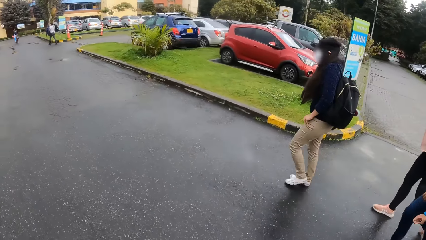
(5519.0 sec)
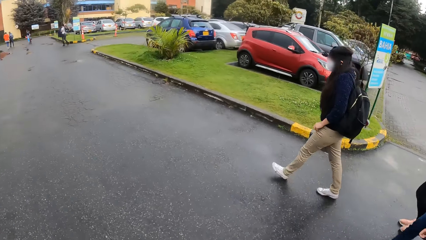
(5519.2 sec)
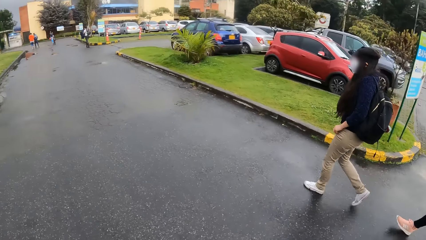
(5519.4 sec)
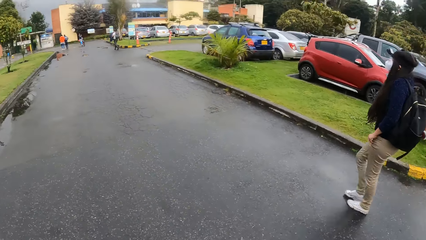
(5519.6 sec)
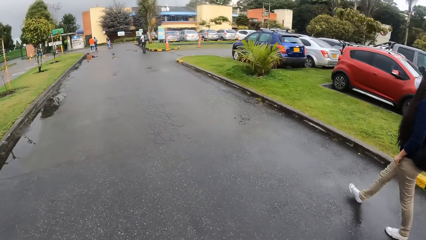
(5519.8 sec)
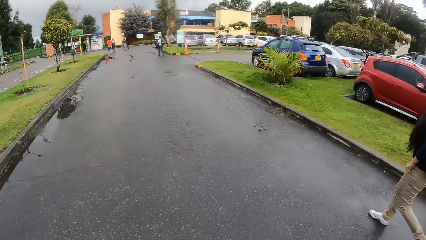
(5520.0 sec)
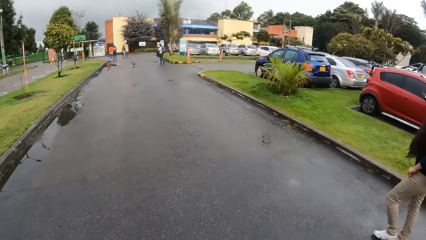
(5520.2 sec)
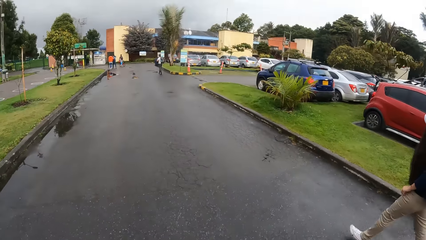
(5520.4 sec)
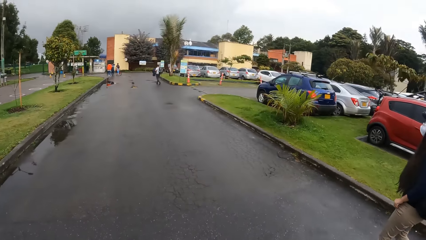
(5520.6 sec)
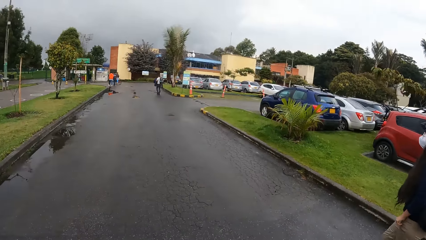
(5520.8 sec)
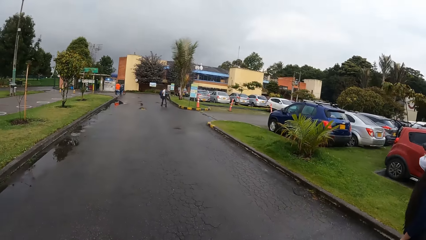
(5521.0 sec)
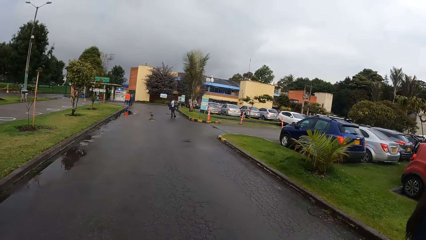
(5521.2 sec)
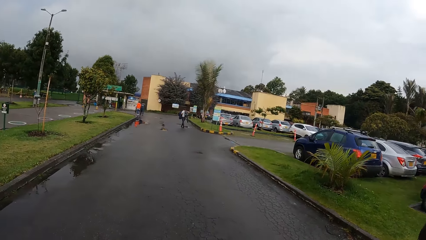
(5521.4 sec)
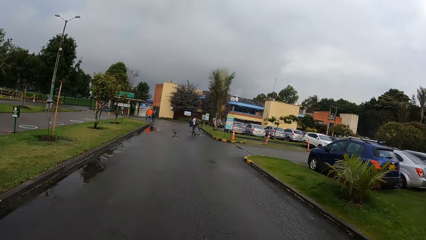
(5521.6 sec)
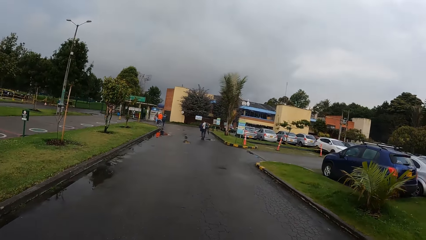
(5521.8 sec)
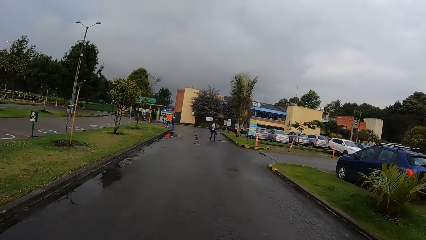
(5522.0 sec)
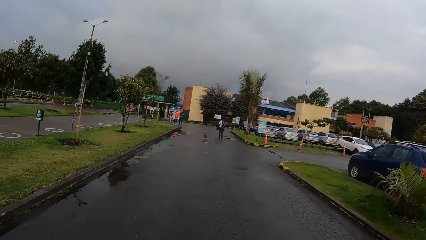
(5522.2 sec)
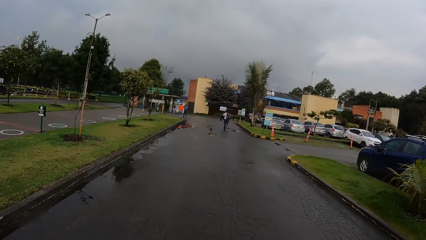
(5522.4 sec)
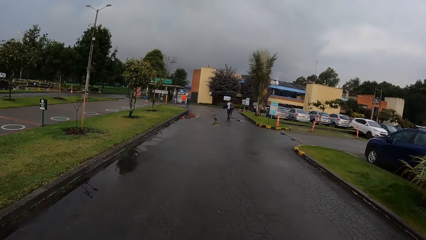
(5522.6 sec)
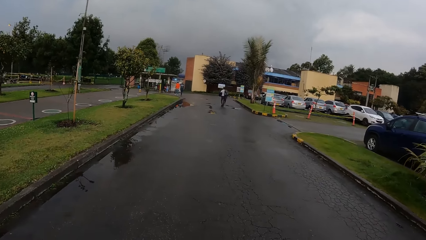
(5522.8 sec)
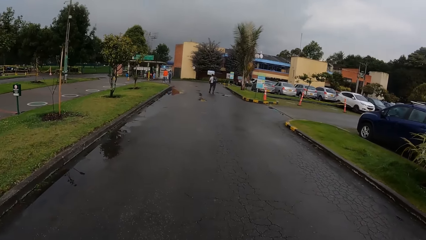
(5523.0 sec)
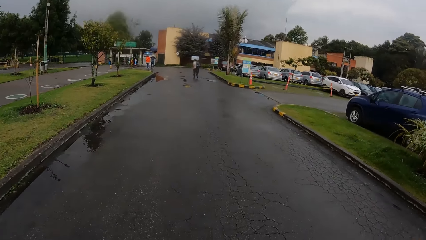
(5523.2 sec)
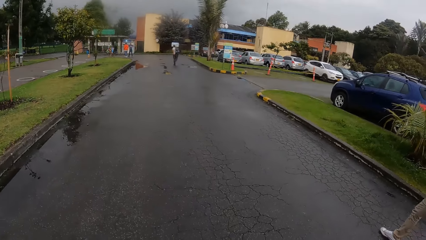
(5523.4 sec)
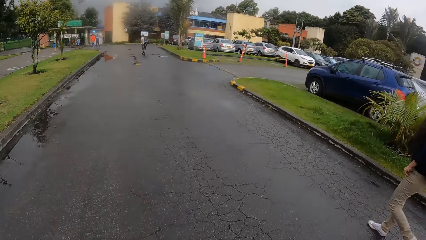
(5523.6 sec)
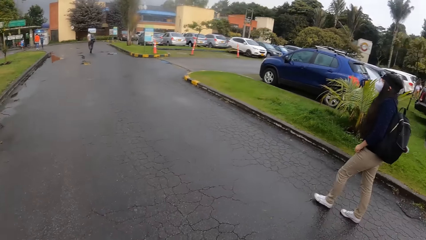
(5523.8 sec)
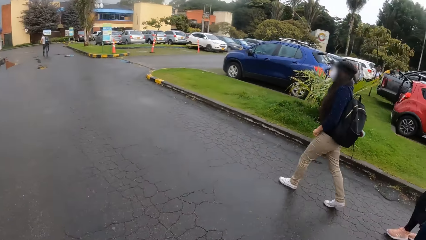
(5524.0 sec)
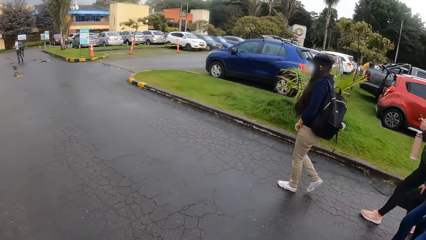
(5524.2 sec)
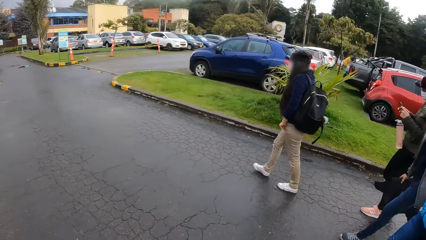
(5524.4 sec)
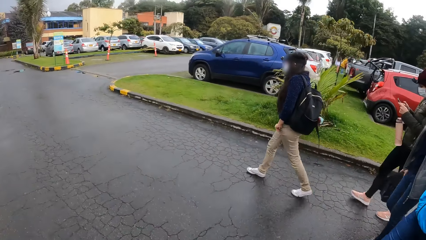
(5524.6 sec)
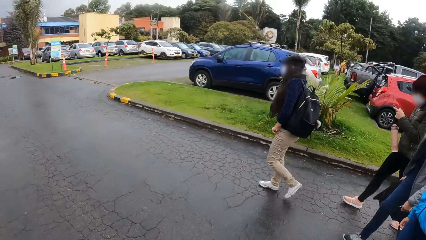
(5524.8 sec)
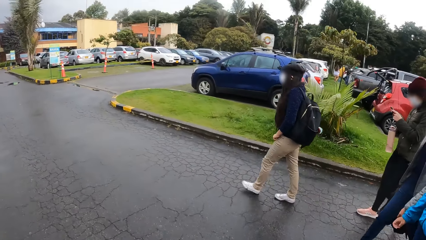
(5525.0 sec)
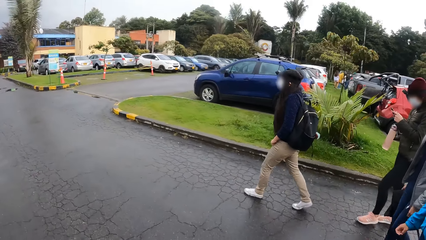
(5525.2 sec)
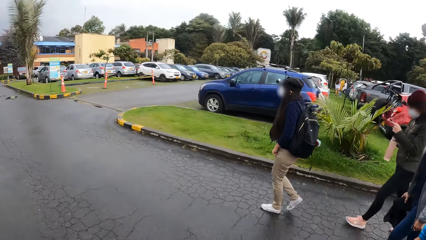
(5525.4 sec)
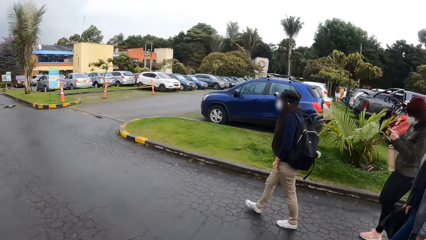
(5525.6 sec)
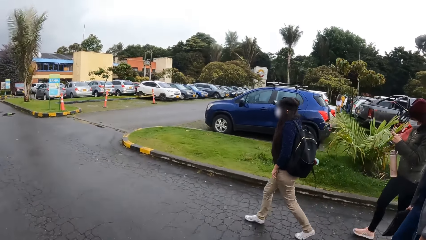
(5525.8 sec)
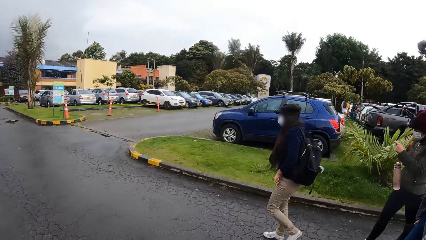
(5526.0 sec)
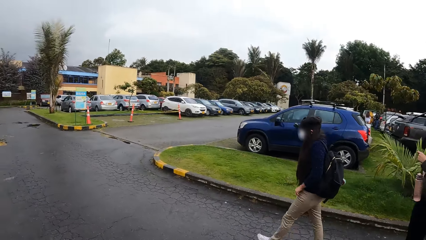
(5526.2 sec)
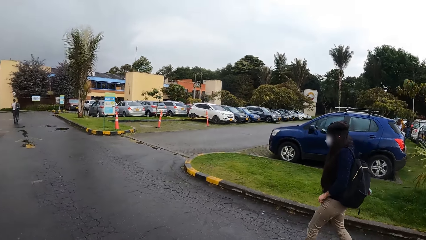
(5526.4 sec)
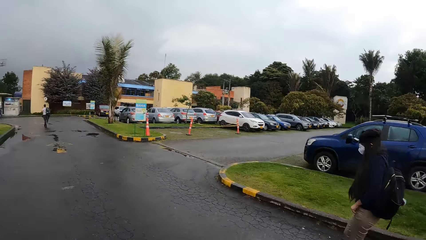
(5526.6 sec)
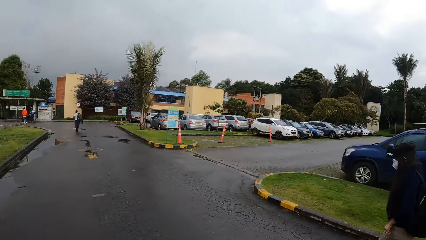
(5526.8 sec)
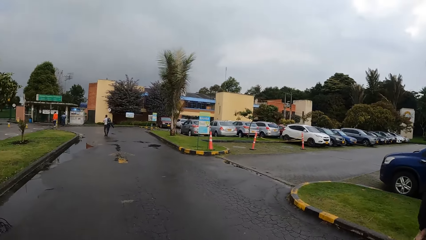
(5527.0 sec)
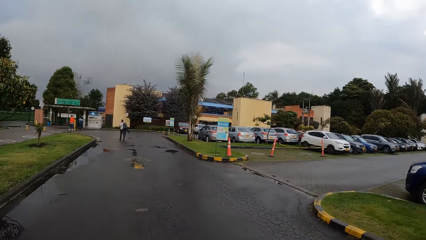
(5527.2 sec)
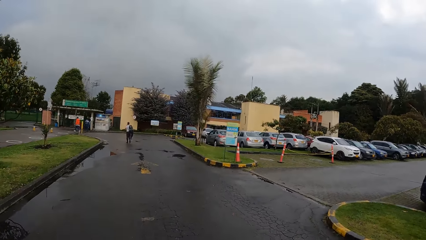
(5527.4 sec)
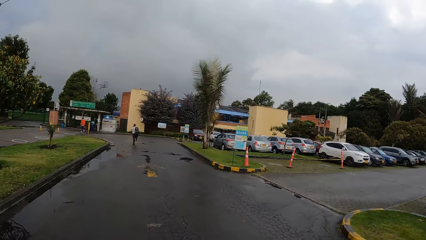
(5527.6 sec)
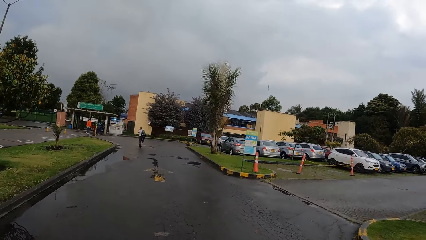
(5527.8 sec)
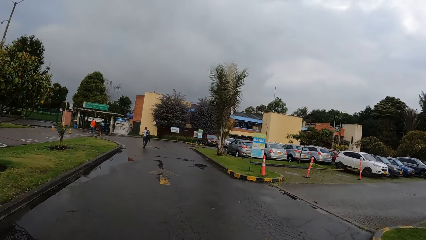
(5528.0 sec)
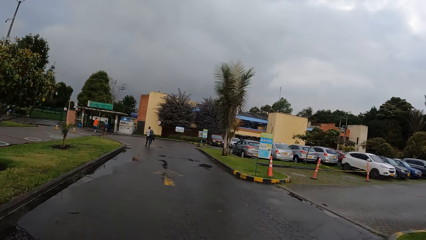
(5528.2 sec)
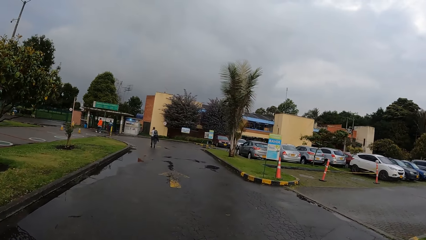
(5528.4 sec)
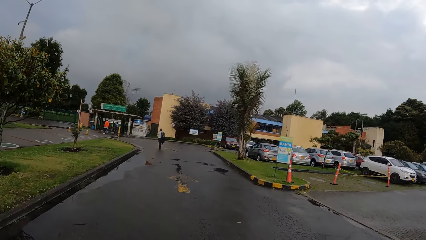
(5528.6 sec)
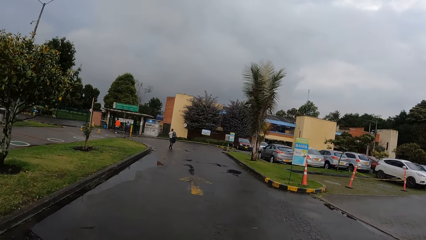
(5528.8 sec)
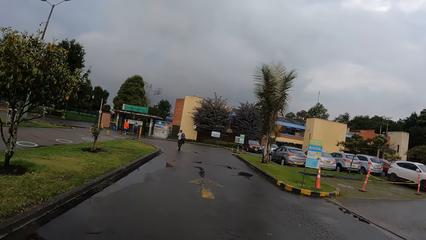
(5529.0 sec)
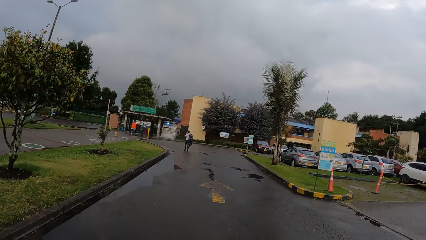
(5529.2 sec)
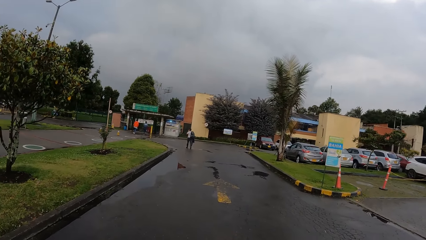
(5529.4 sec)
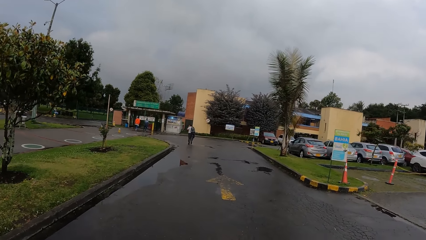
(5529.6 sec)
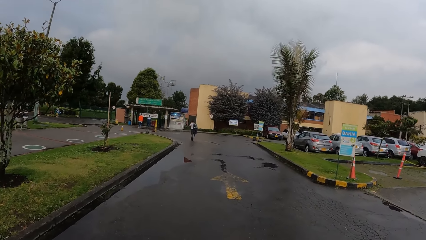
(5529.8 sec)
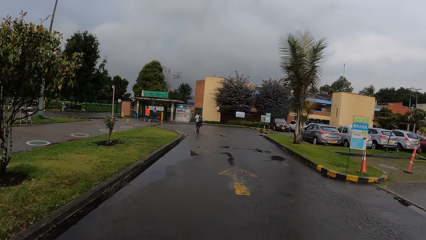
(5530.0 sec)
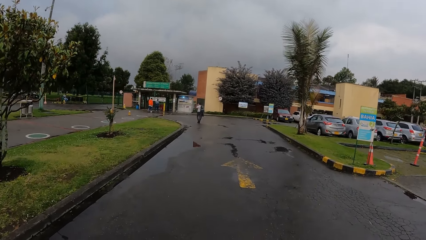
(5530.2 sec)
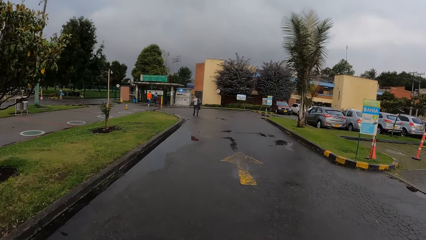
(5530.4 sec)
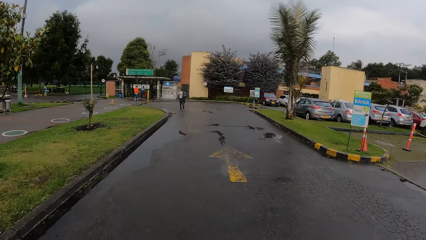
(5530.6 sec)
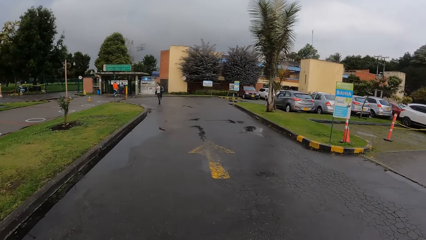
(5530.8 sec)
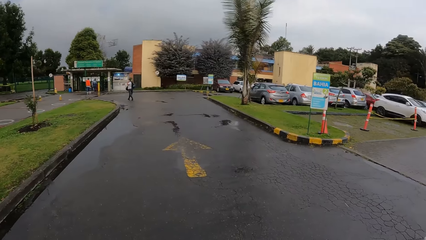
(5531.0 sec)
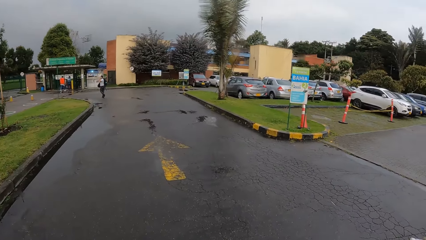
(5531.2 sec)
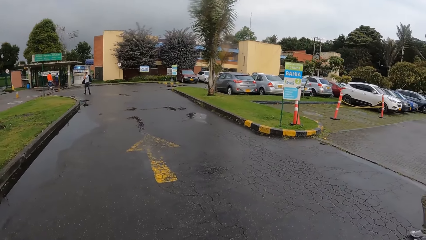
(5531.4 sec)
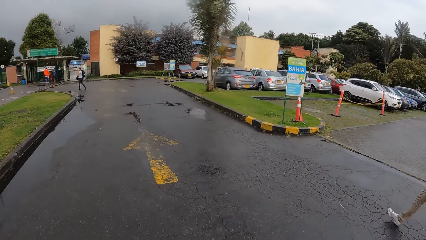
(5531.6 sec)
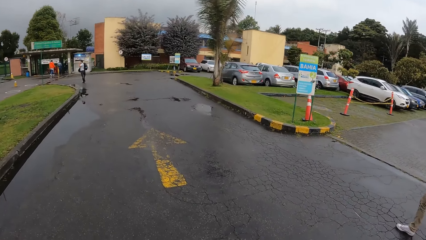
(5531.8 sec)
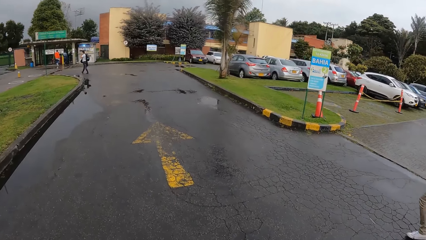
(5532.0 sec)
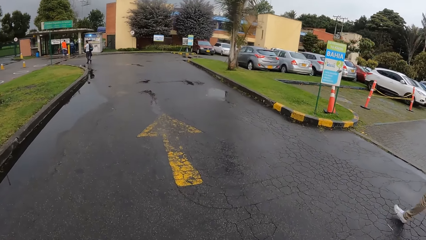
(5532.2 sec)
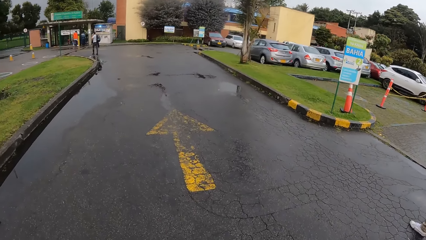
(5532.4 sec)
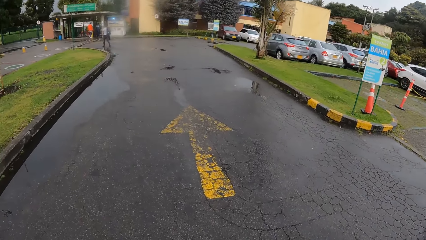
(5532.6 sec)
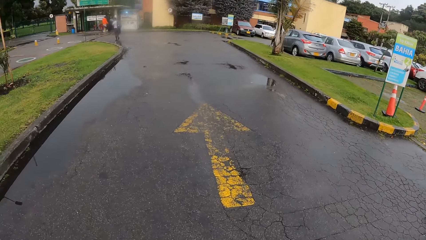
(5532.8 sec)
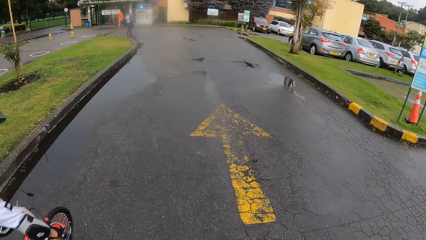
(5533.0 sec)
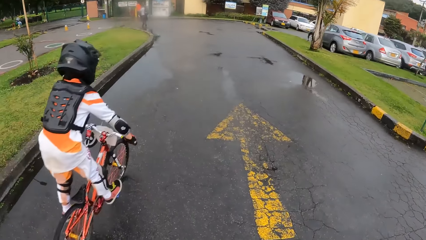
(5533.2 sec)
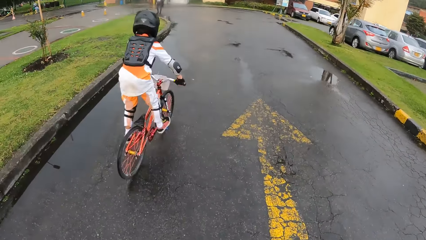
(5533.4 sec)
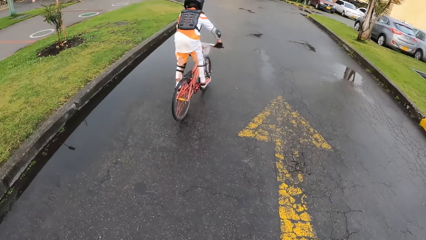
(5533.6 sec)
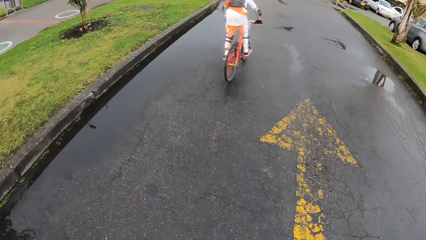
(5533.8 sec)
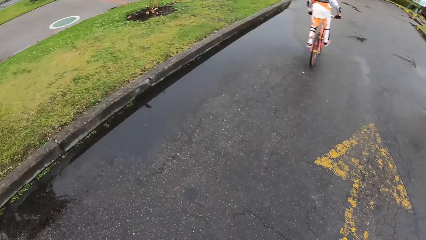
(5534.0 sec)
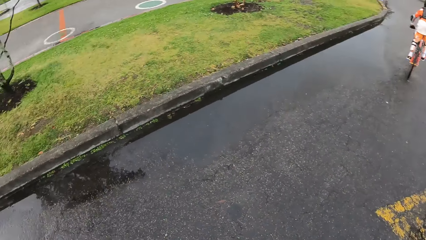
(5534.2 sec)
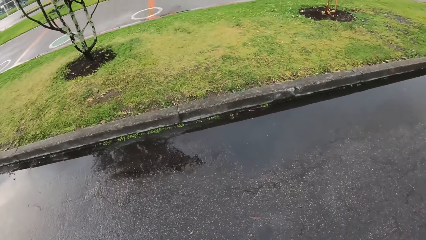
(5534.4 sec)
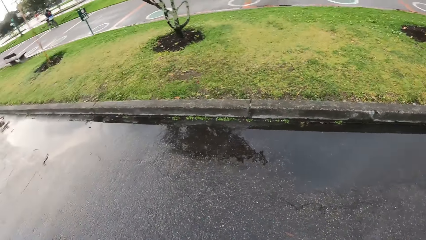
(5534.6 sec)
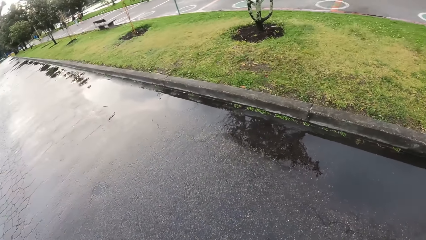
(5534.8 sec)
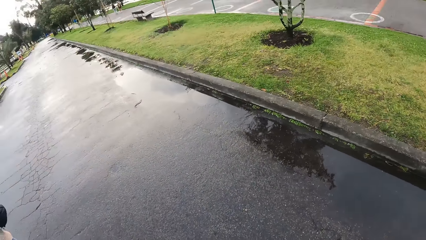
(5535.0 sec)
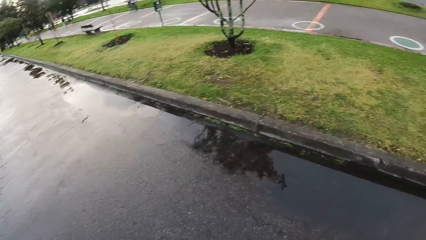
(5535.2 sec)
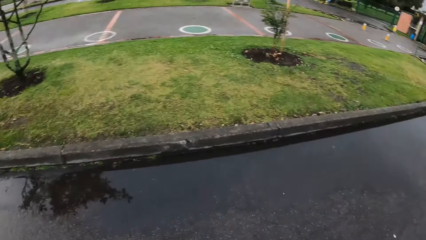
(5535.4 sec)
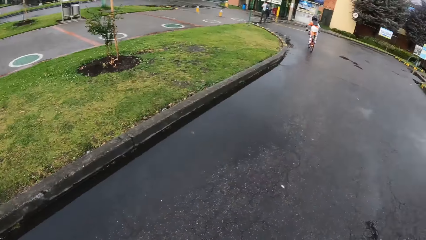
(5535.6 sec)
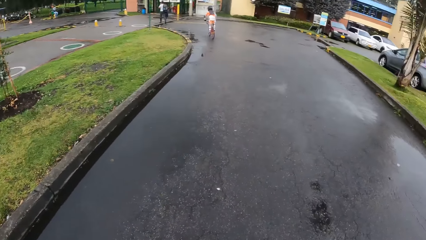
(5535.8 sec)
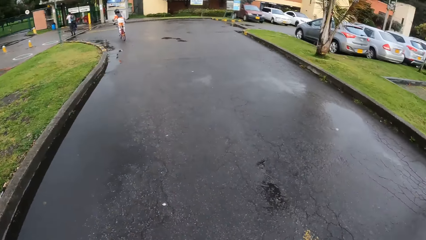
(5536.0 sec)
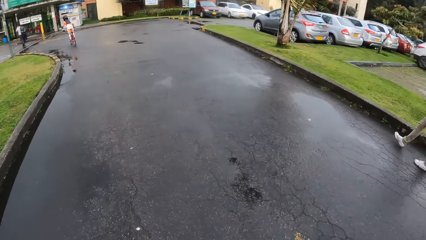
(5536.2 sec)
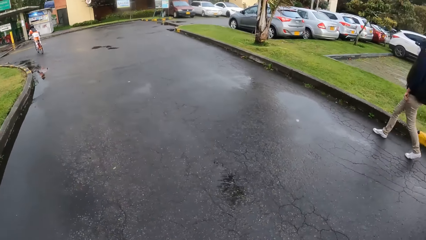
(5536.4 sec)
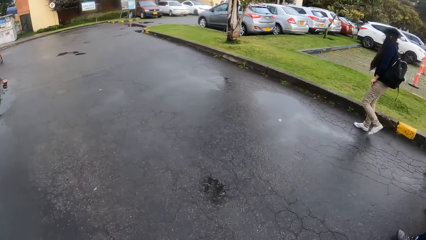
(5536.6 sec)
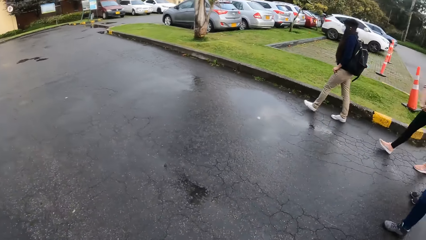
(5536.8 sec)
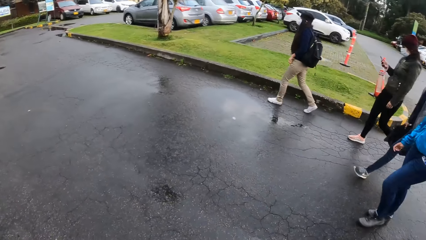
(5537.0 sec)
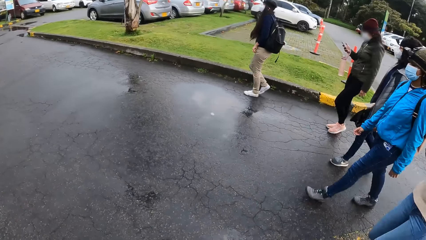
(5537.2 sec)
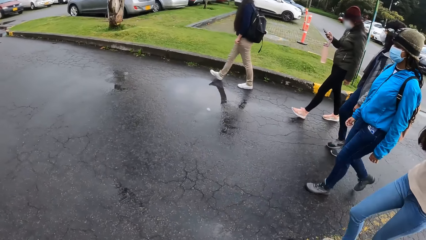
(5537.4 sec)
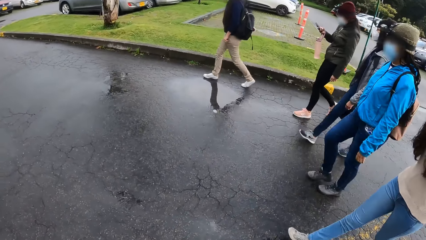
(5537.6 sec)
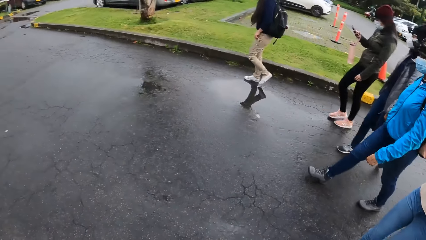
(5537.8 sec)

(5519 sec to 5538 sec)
The camera wearer looks around.
